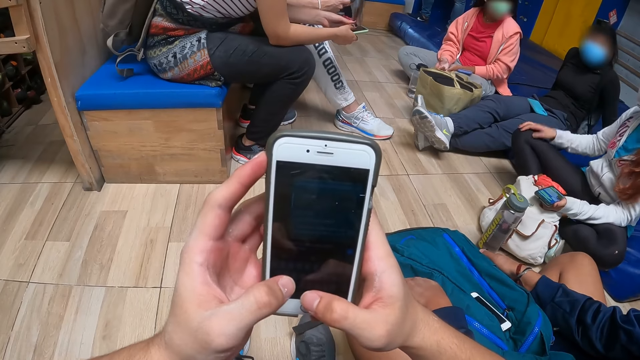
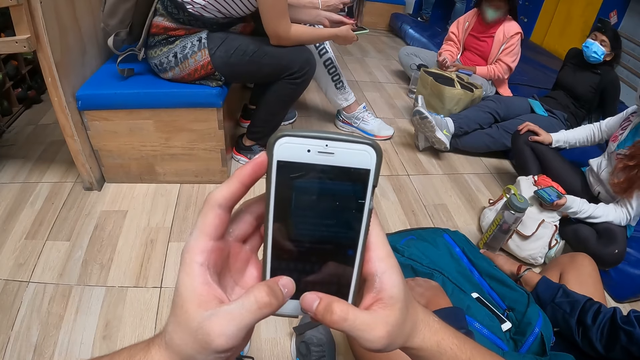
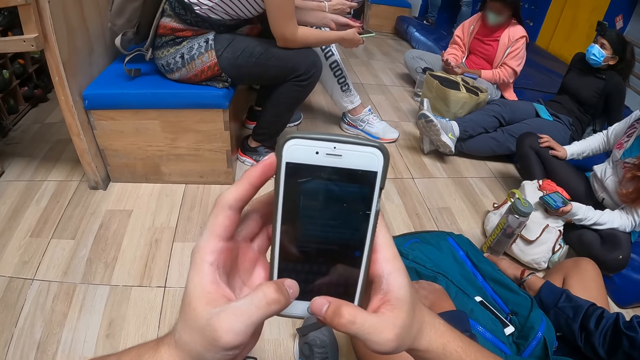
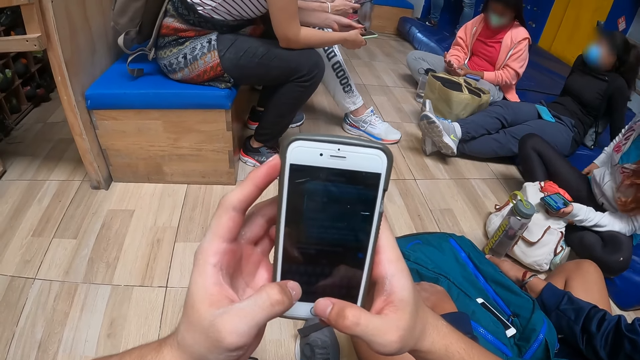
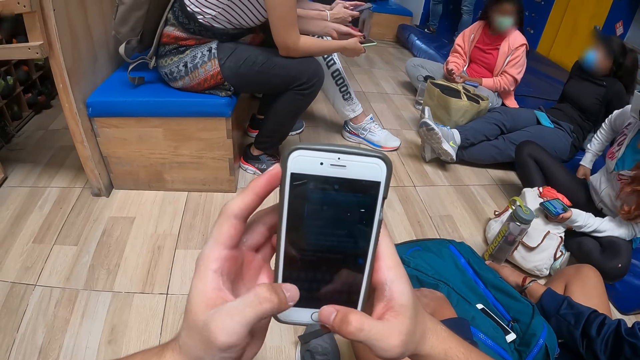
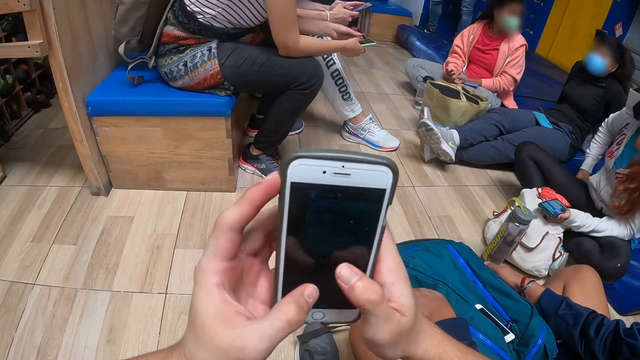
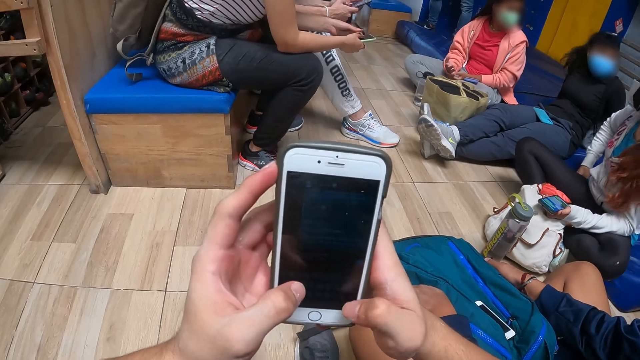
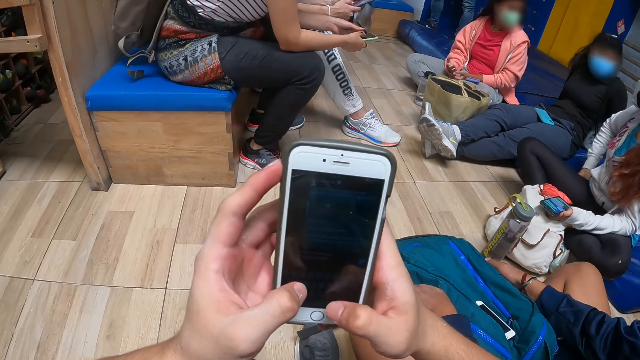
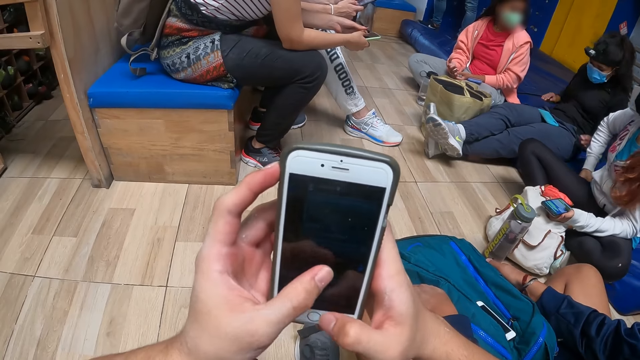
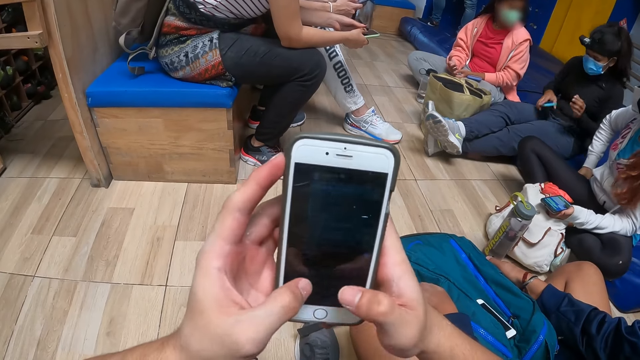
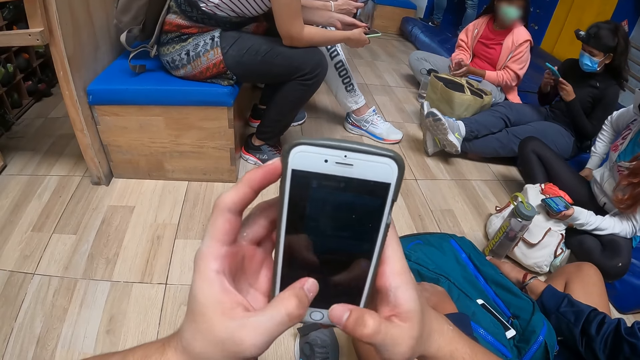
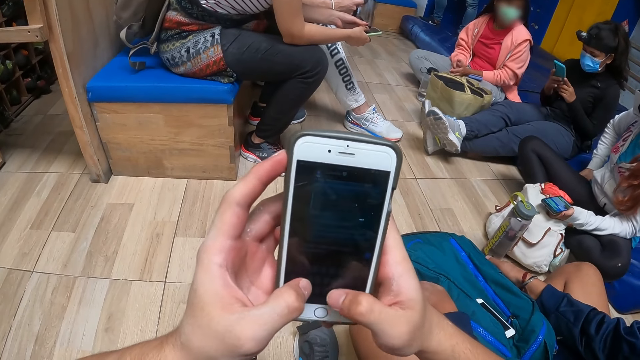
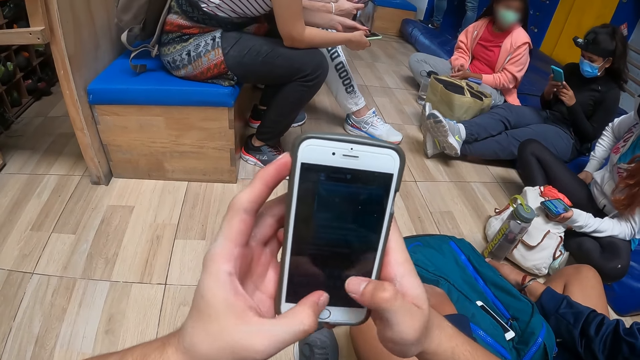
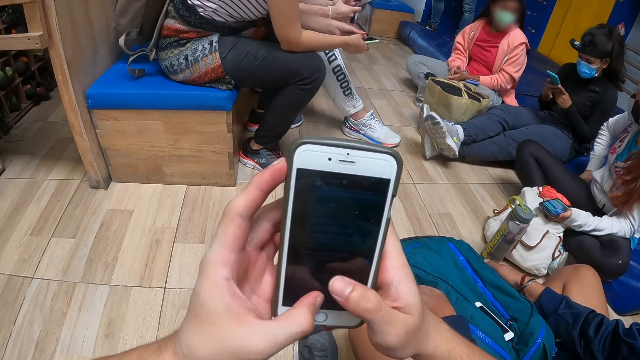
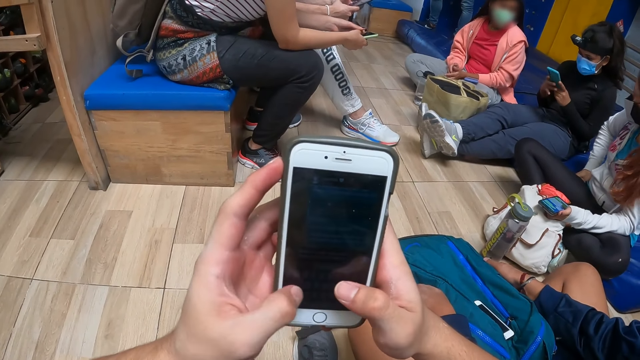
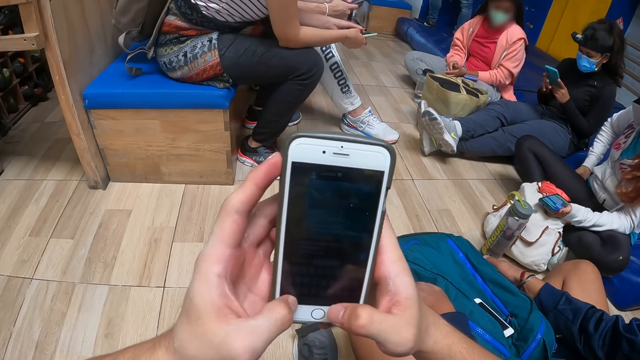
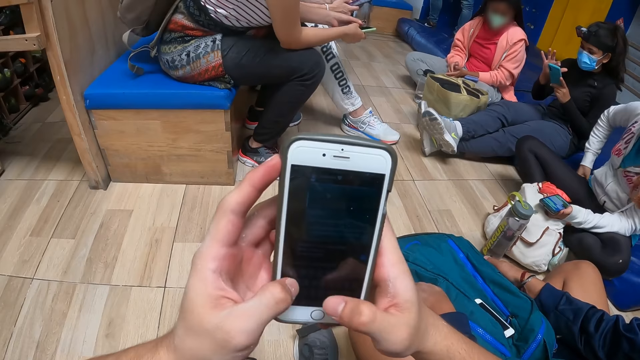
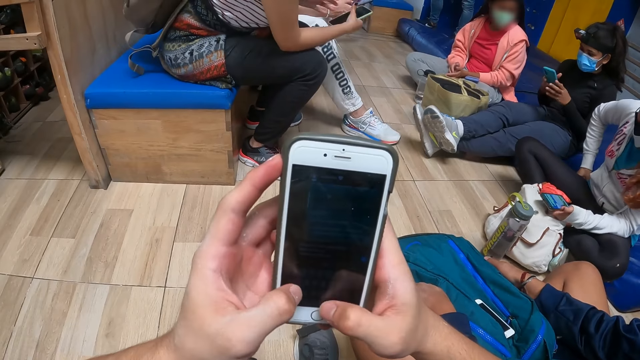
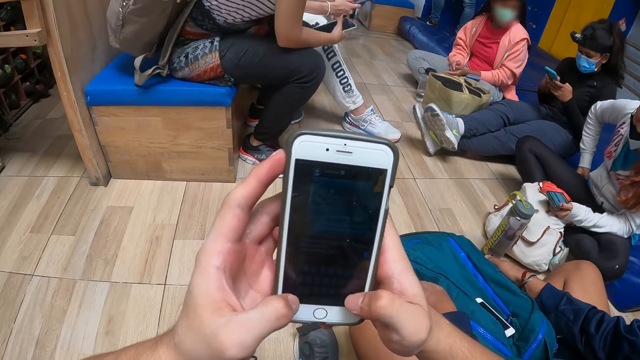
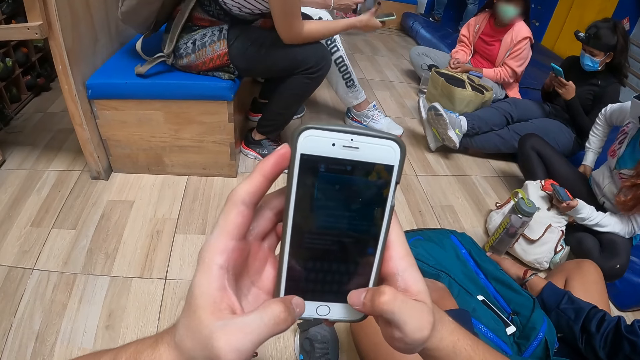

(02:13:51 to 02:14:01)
The woman picks up the phone from her lap with her right hand and holds the phone with both hands.

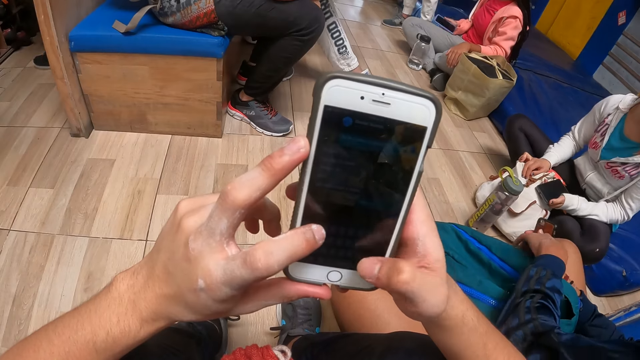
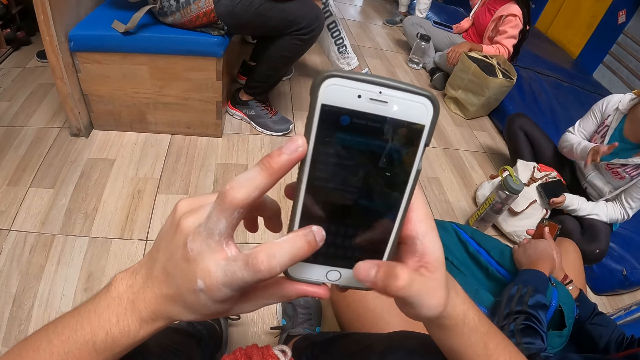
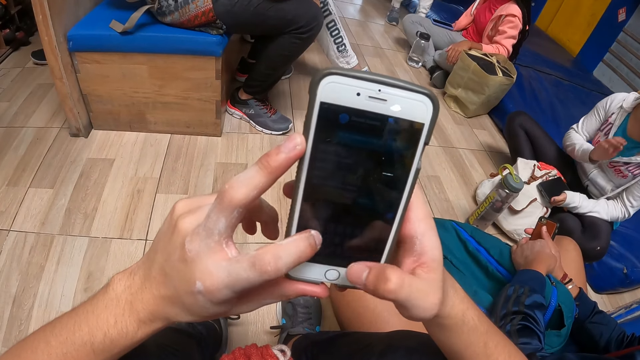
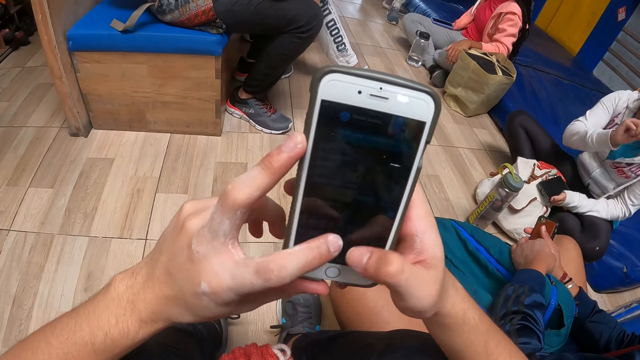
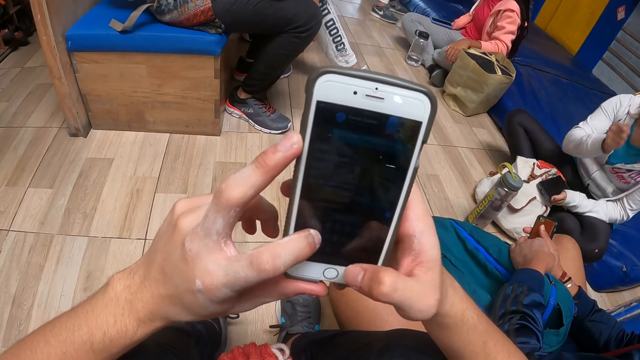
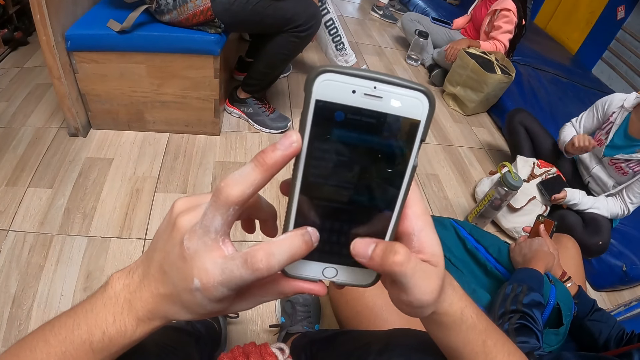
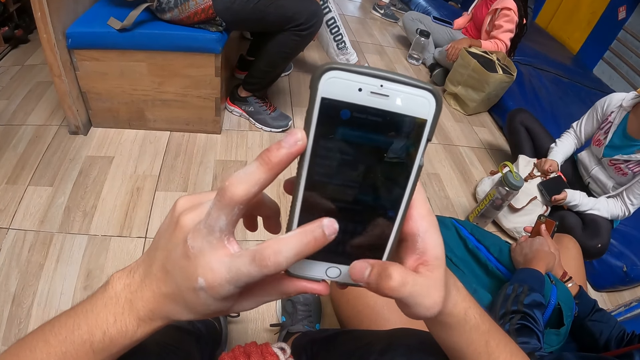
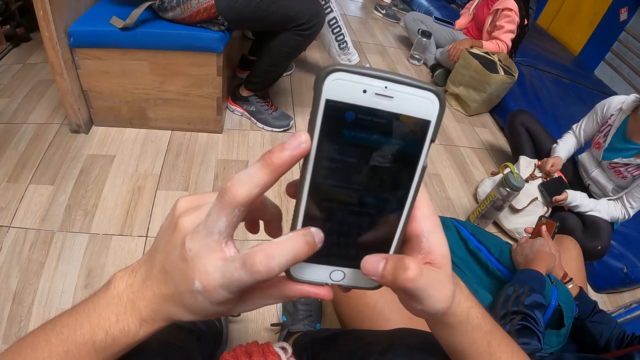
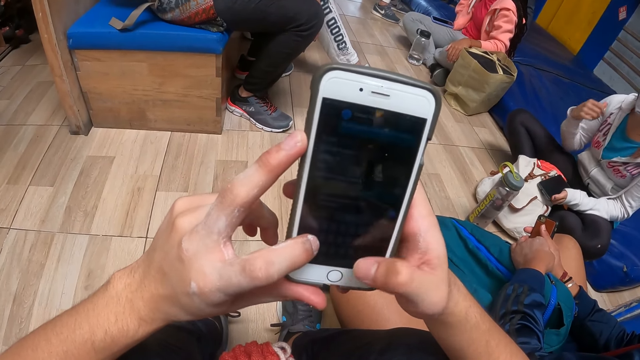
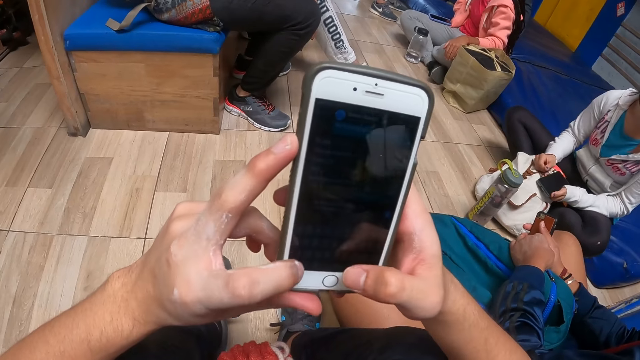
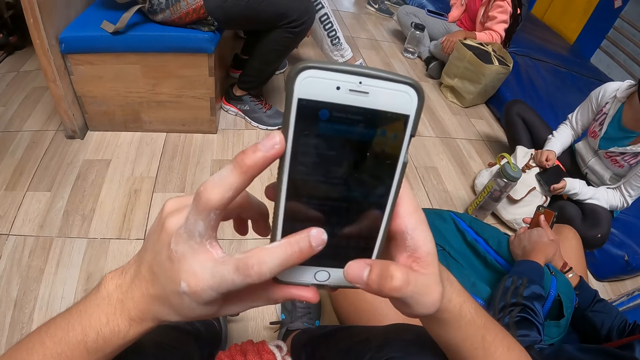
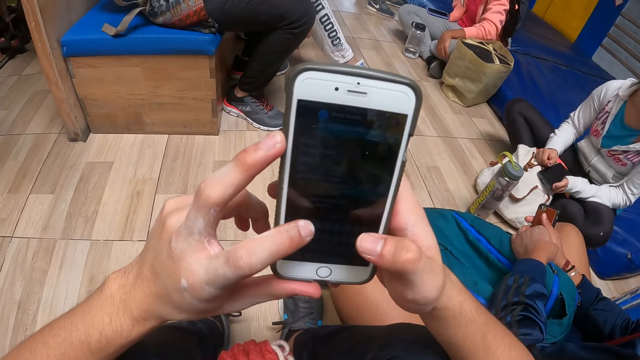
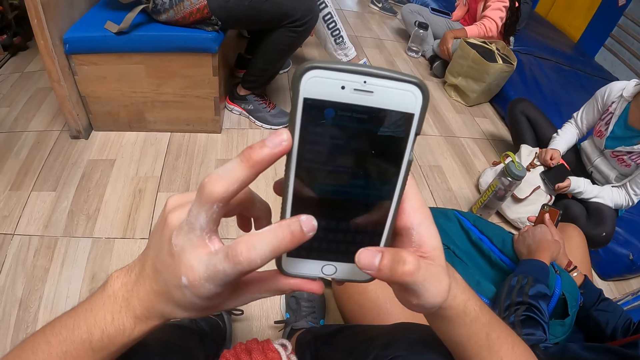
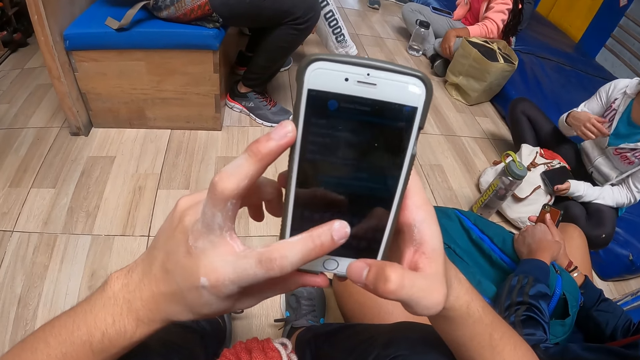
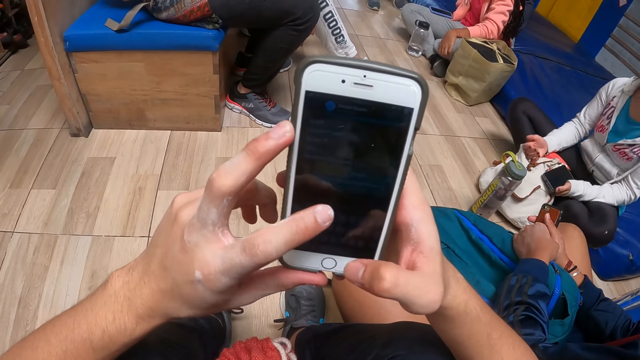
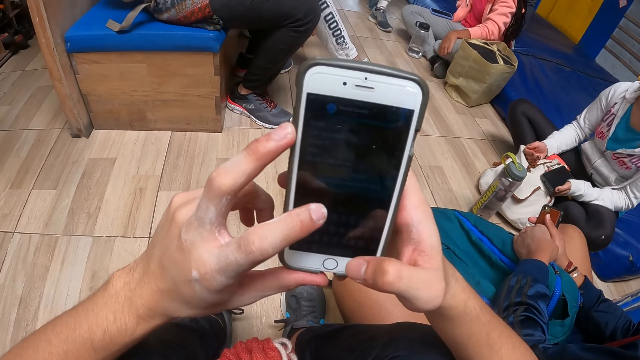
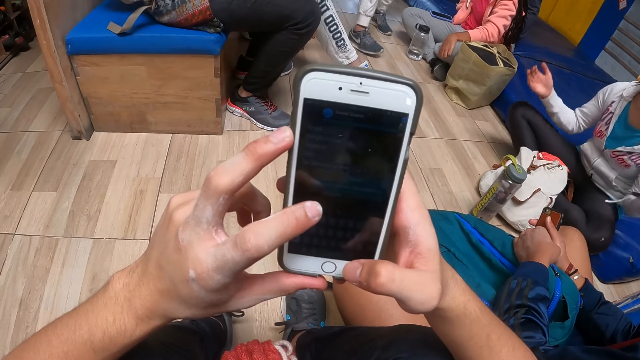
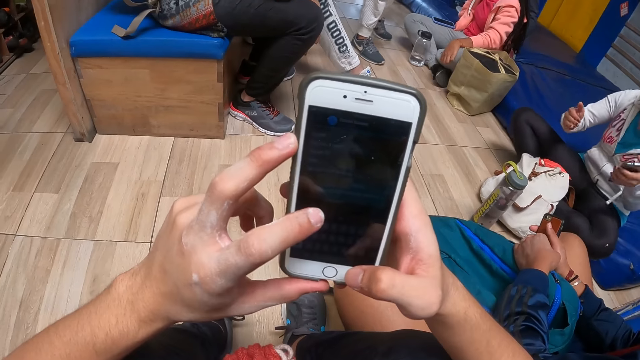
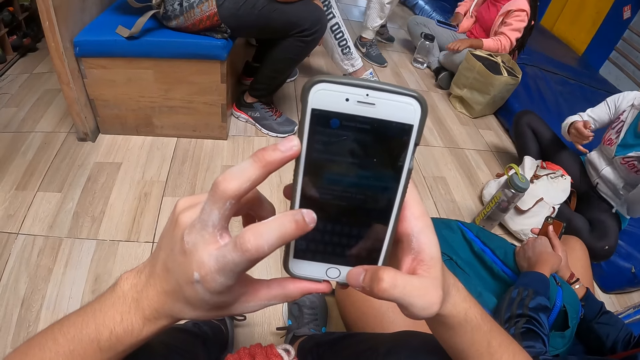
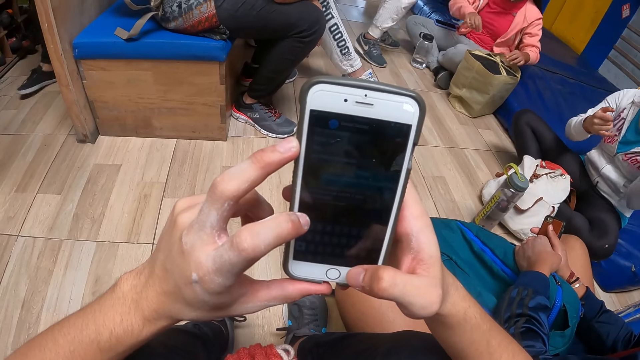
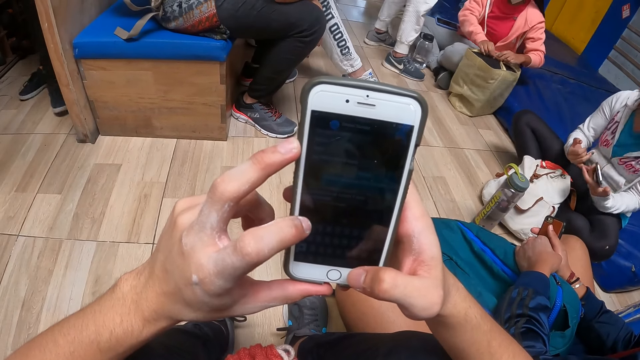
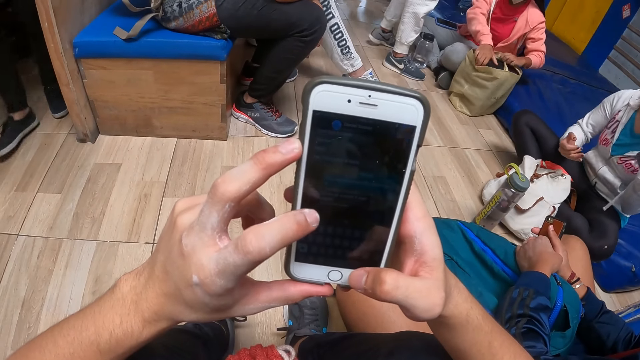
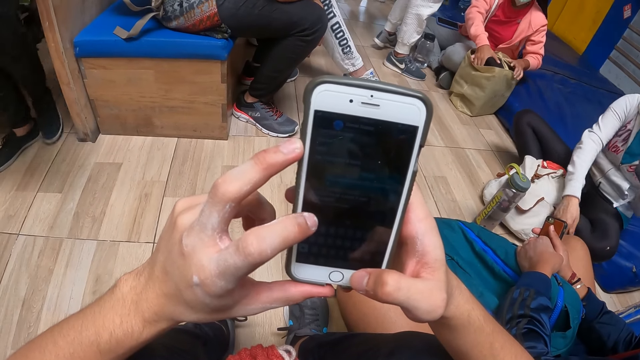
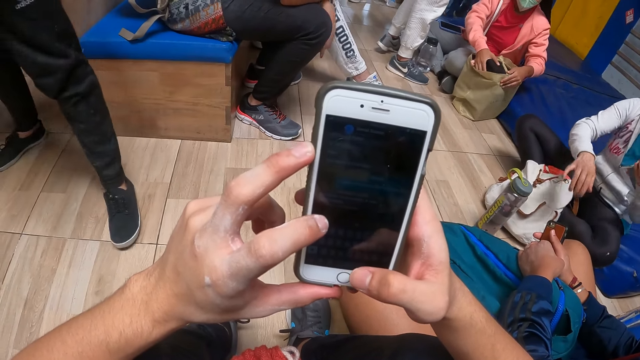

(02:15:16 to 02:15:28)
A woman moves the hands. The camera wearer uses the phone. The woman moves the hand. The camera wearer uses the phone. The woman moves the hands. Another woman touches the shopping bag.
